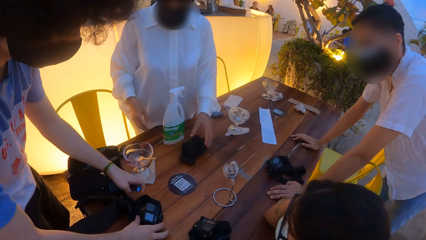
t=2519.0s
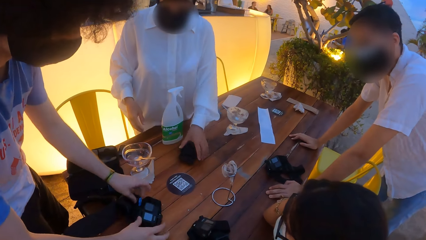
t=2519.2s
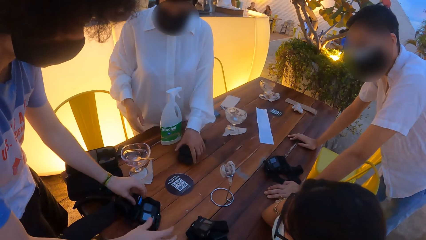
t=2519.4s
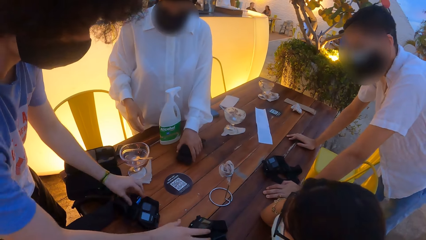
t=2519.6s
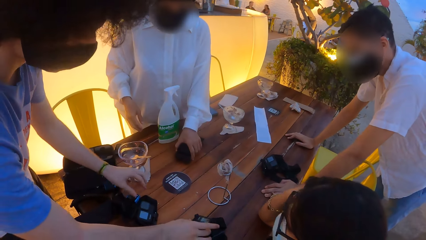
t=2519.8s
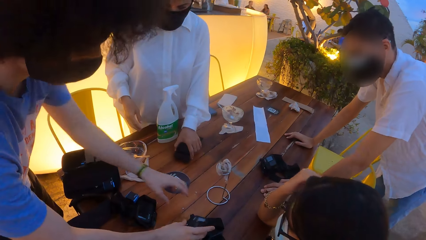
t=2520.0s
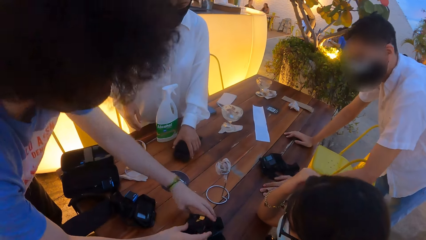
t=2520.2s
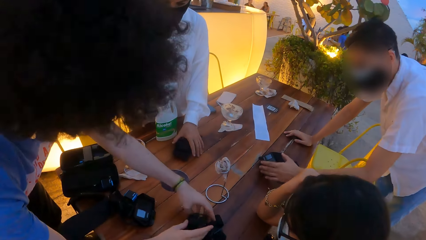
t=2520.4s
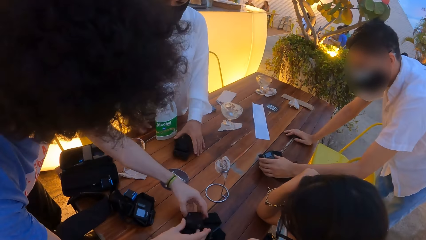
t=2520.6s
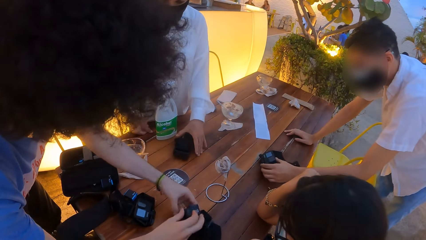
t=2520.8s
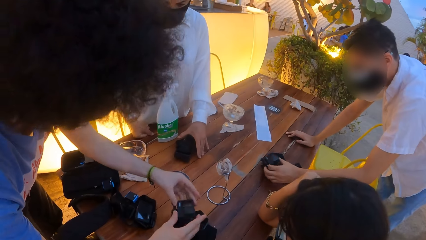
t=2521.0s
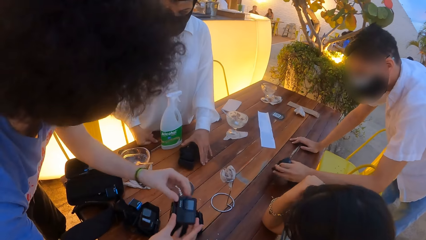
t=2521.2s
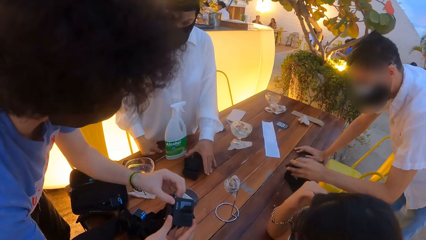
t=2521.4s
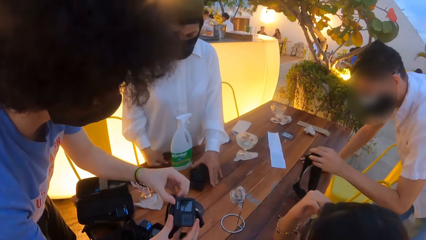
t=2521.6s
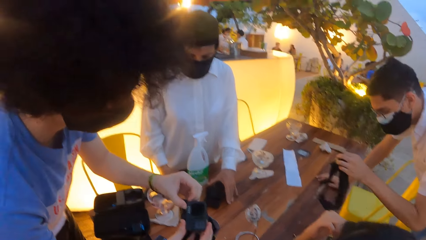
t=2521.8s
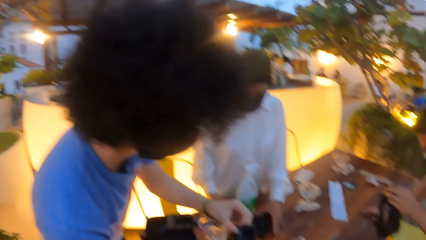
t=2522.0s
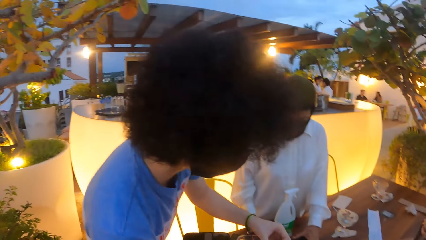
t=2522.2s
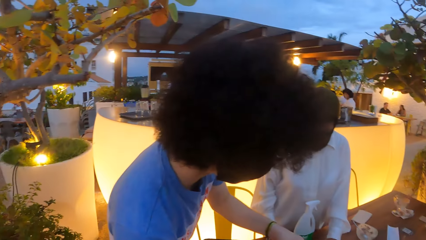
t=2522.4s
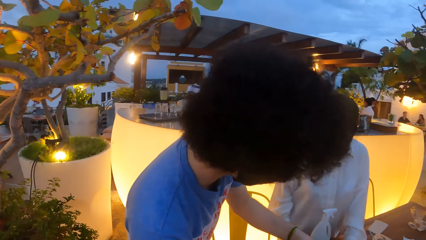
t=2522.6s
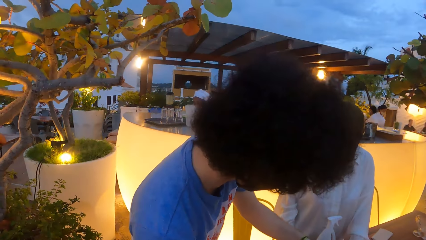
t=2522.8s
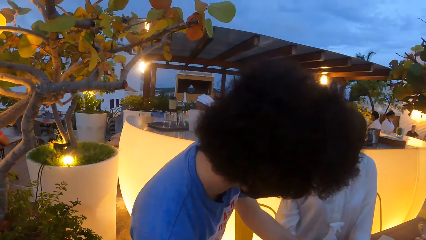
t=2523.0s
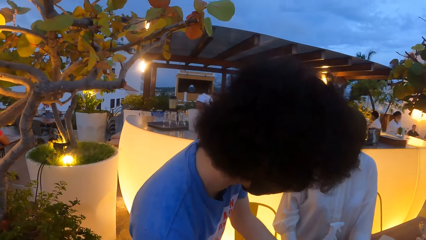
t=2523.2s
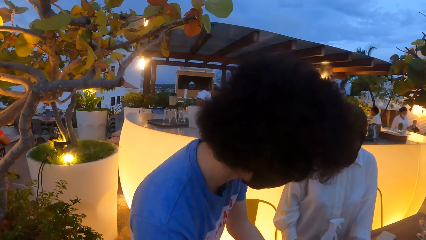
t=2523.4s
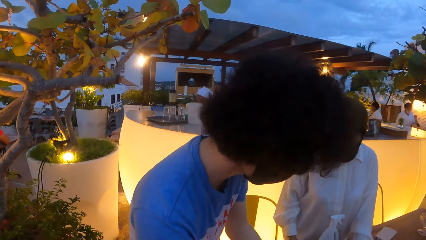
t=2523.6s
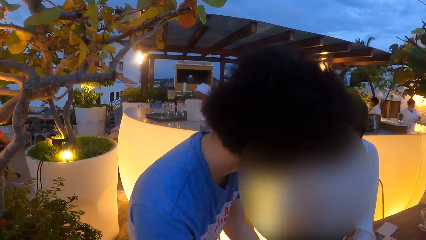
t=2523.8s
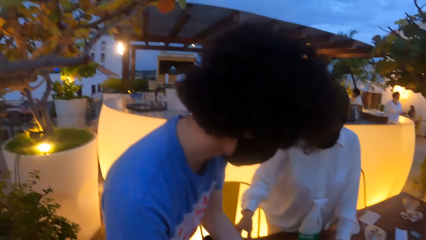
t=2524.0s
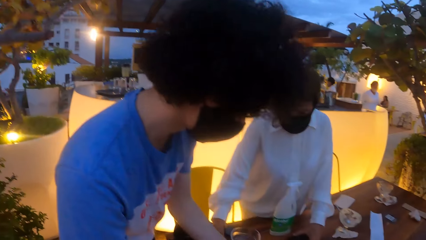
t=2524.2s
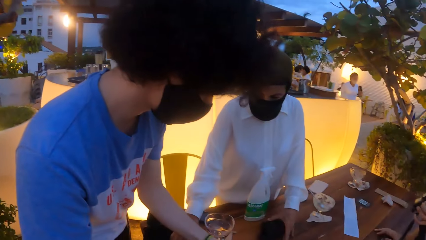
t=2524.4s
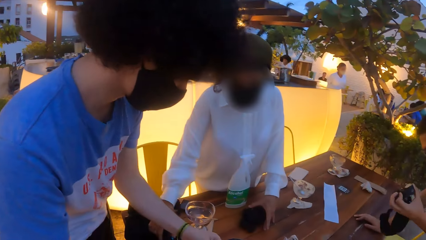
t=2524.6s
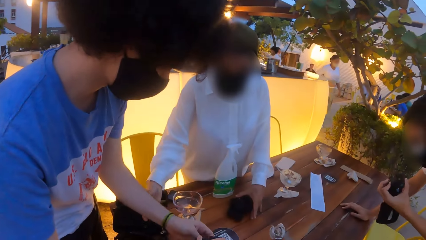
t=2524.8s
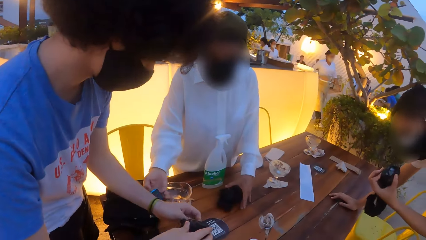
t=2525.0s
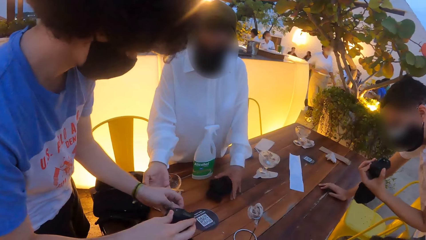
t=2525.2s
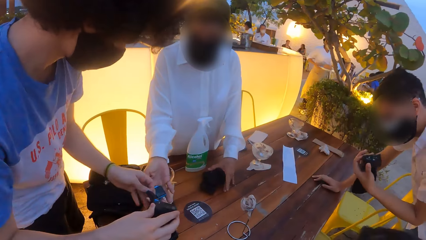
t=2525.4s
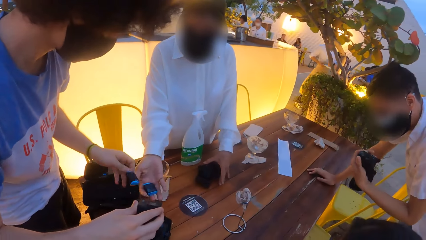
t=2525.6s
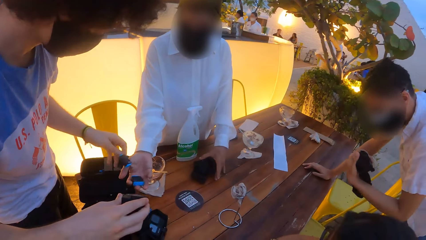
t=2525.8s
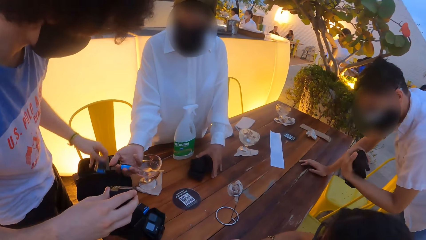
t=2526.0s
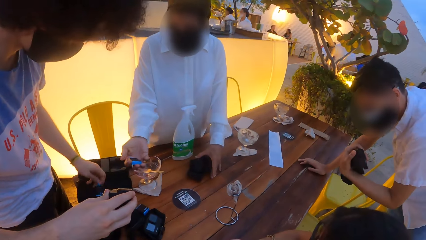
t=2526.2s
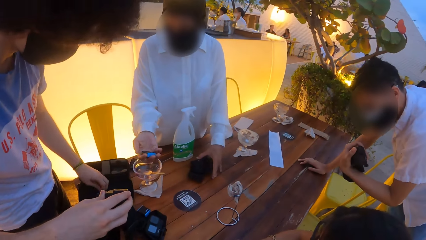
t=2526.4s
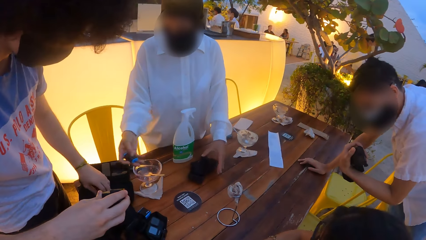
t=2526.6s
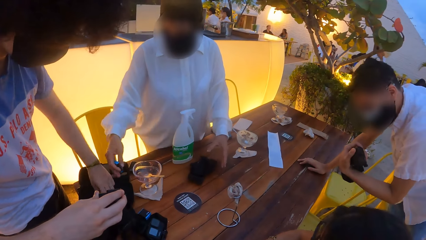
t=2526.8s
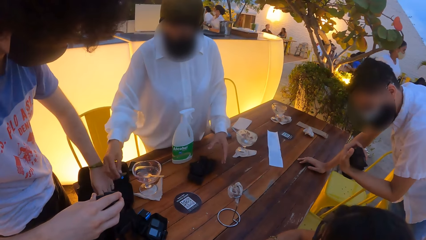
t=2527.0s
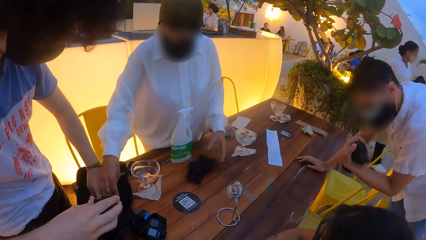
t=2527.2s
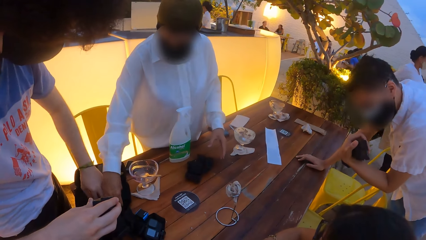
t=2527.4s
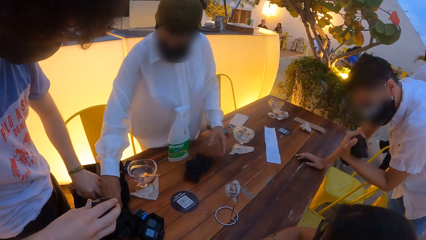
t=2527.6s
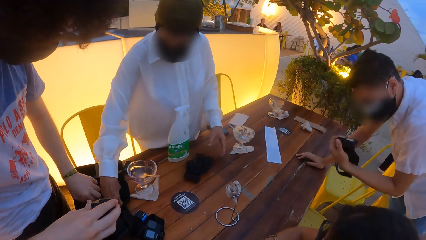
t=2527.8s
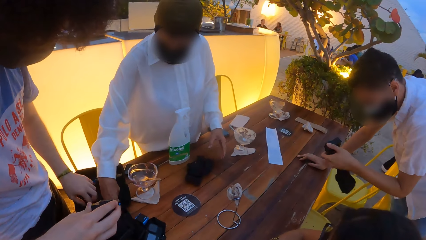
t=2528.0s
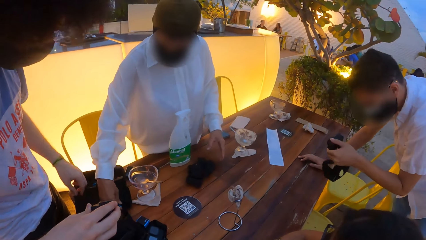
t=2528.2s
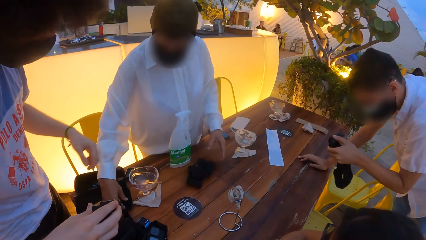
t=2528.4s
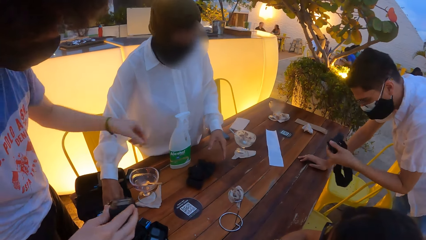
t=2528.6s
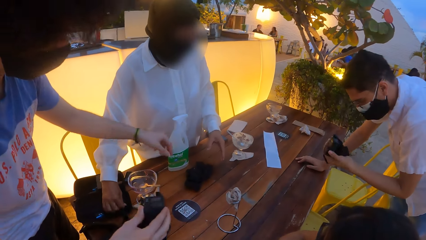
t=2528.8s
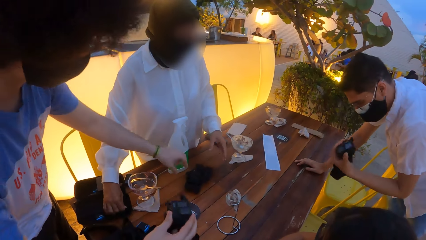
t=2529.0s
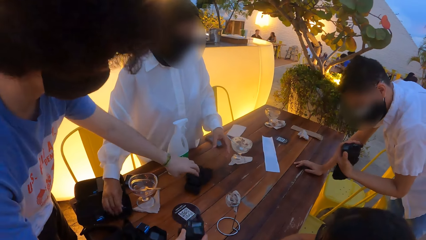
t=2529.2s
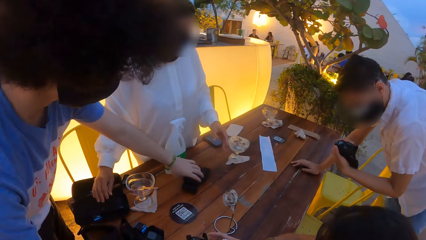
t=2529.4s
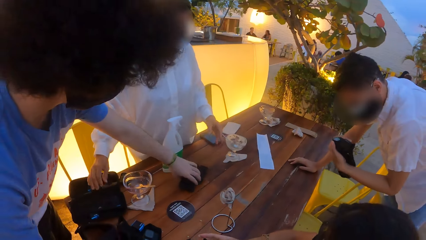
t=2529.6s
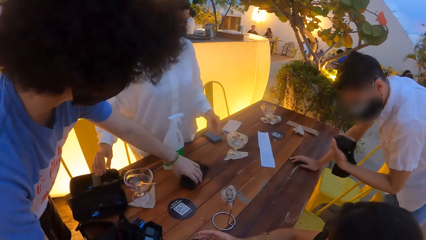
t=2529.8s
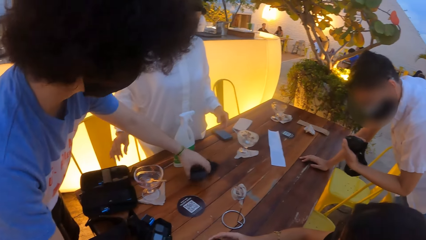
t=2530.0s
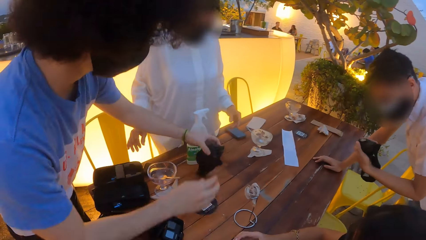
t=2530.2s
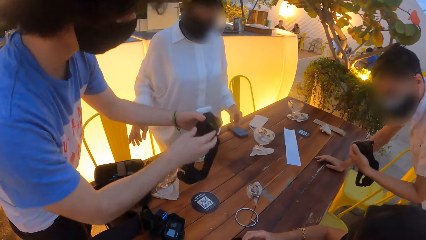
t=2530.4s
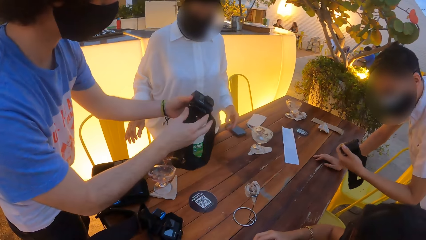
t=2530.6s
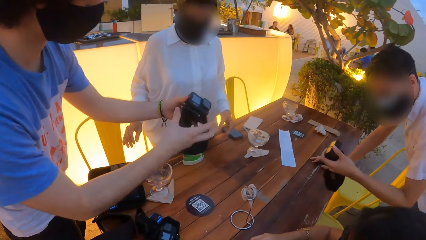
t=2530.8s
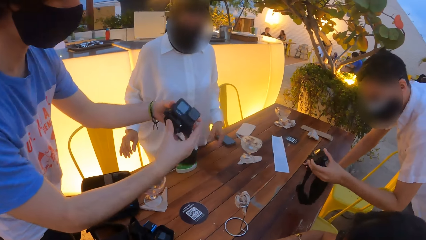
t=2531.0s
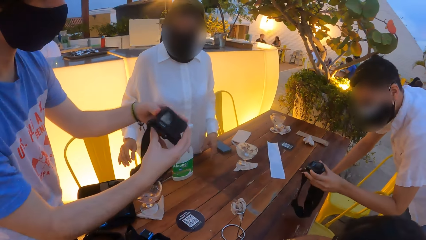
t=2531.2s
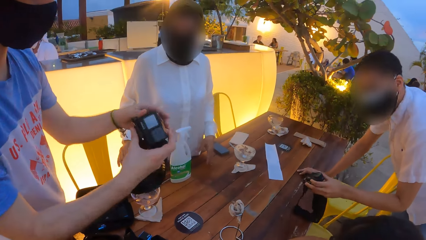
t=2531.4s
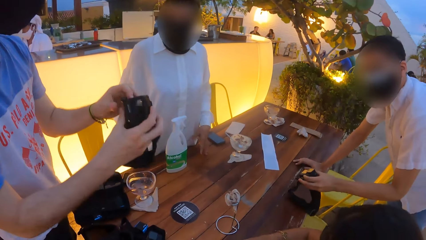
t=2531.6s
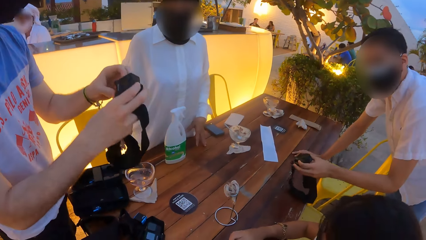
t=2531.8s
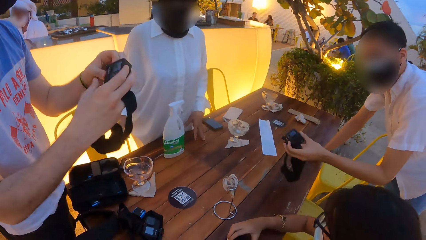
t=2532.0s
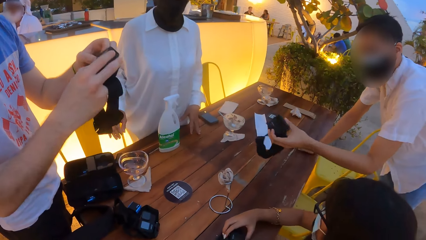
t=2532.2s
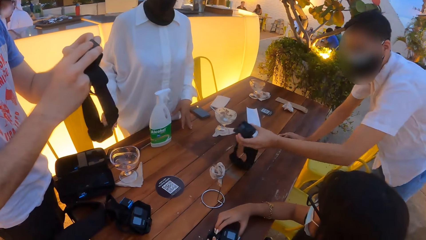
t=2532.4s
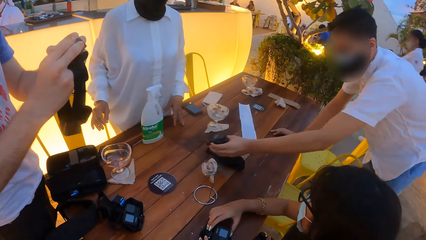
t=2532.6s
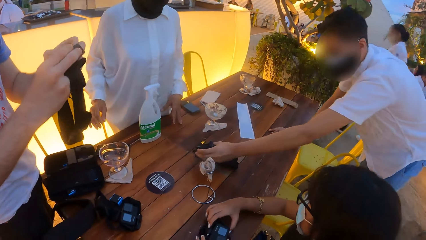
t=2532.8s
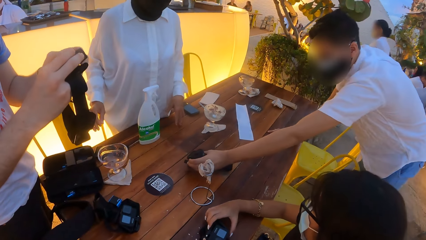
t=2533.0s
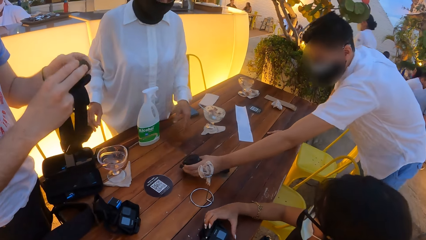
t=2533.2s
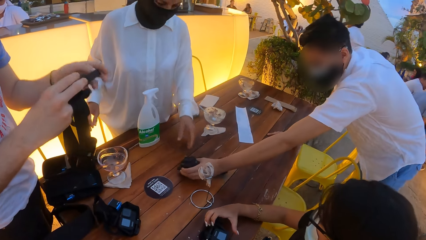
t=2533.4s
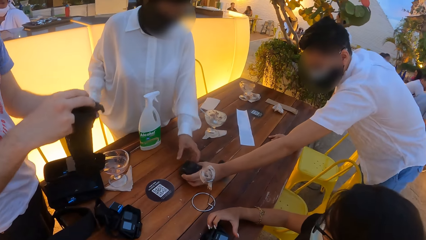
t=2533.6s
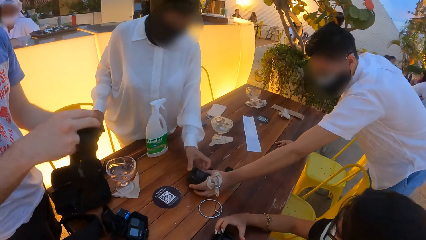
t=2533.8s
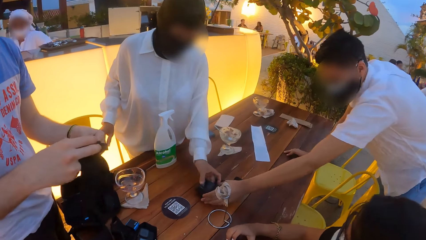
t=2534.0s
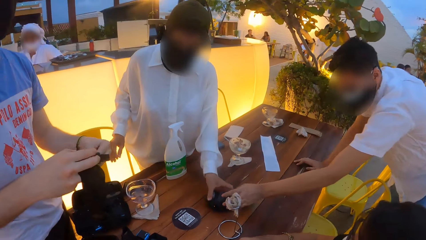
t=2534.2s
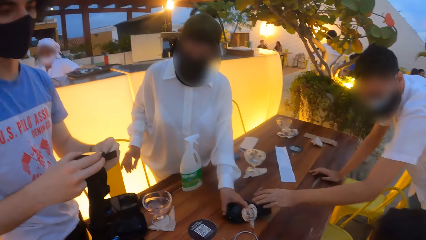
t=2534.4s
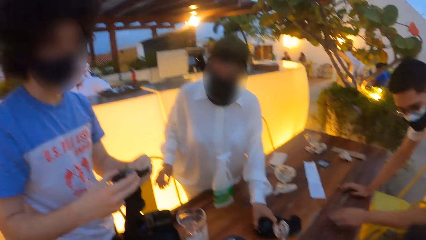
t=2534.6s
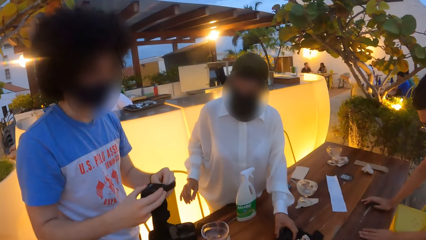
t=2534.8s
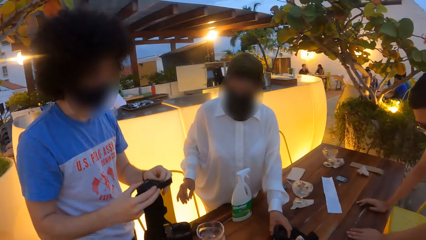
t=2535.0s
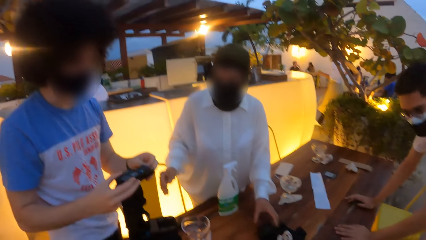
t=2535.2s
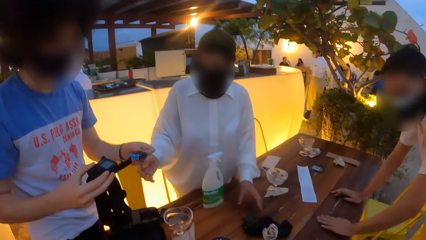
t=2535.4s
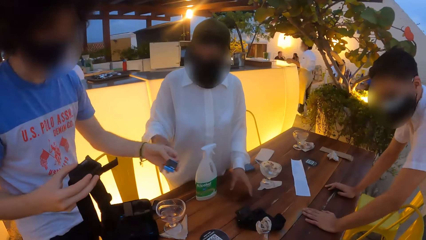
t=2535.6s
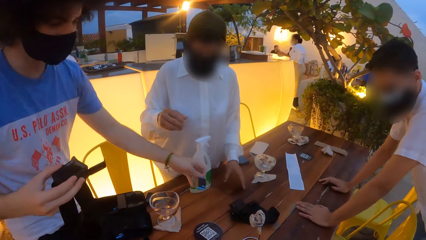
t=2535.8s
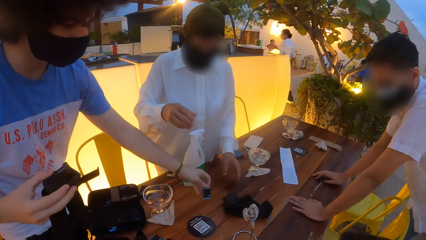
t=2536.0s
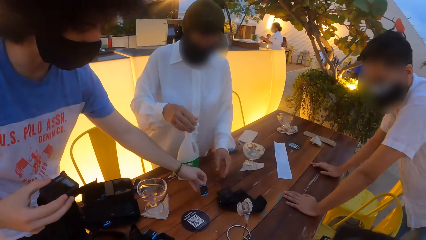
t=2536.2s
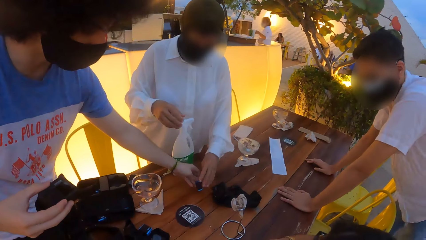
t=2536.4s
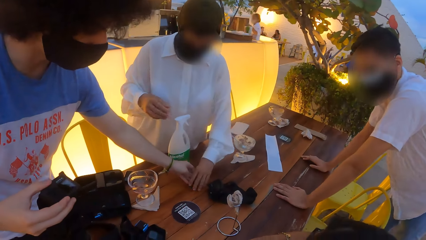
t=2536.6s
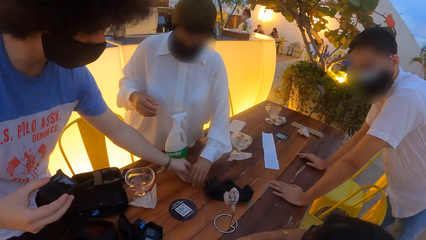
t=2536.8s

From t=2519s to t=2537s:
The woman adjusts her hair with both hands. Another woman holds the camera on the table with her left hand. The man drops the camera battery in his left hand on the table and takes the camera from the table with his hands. Another man takes the camera from the table with his left hand and inspects the camera. The other woman takes the battery of the camera from the camera case on the table with her right hand. The first man removes the battery of the camera from the camera in his right hand with his left hand and puts the battery of the camera in his left hand in the camera case on the table. The other woman puts the camera battery in her right hand in the camera case on the table. The first man passes the camera in his right hand to the right hand of the first woman, takes the camera from the table with his left hand, and holds the camera with both hands. The first woman drops the camera on the table with both hands. The other man drops the camera in his left hand on the table. The other woman touches the camera on the table with her left hand. The camera wearer holds a camera. The other man places his left hand on the table. The first man removes the battery of the camera from the camera in his right hand with his left hand.
